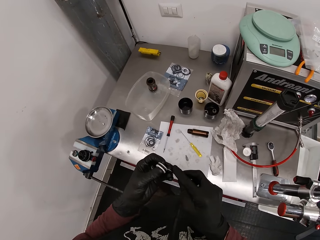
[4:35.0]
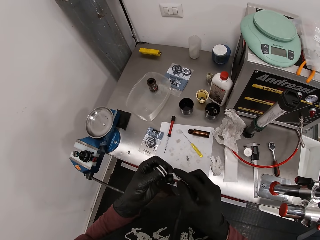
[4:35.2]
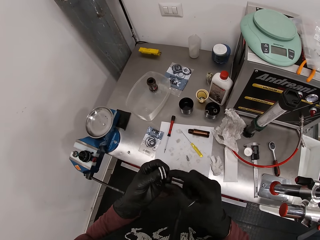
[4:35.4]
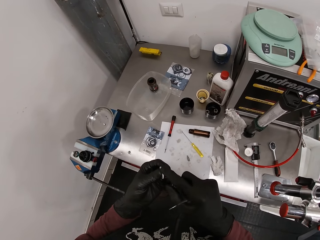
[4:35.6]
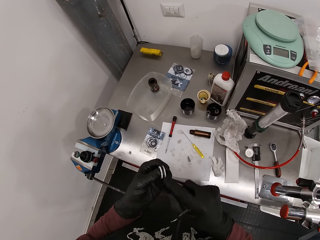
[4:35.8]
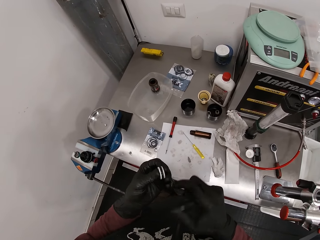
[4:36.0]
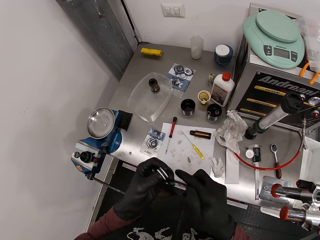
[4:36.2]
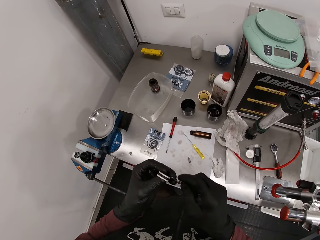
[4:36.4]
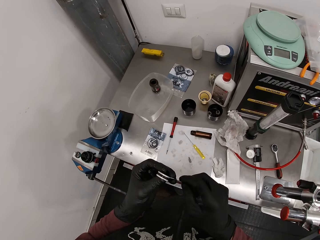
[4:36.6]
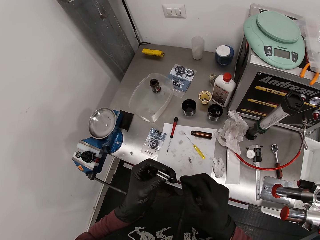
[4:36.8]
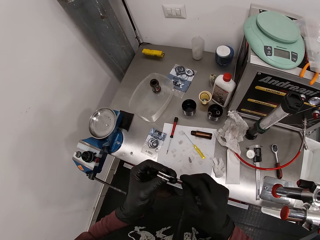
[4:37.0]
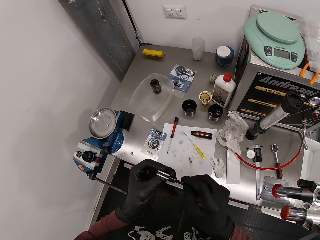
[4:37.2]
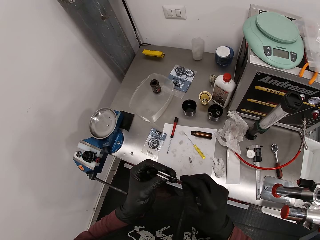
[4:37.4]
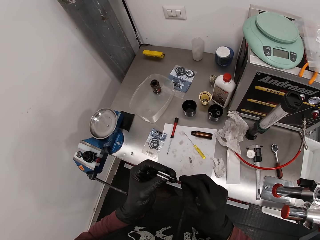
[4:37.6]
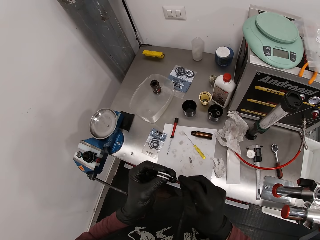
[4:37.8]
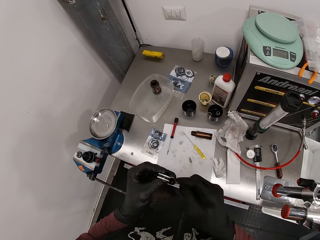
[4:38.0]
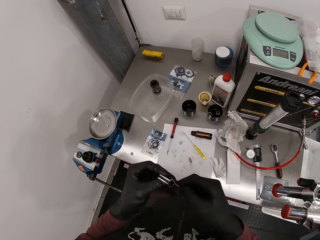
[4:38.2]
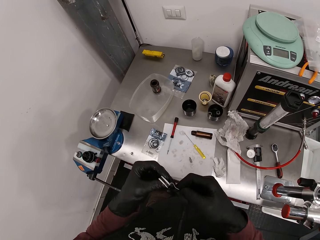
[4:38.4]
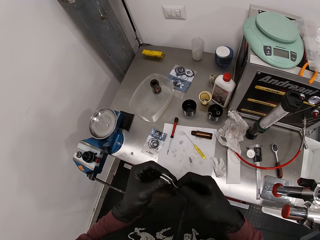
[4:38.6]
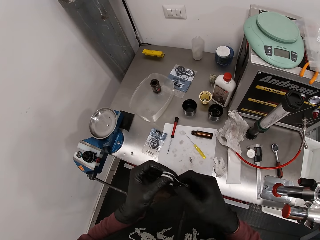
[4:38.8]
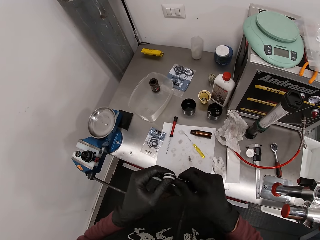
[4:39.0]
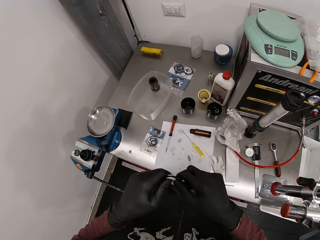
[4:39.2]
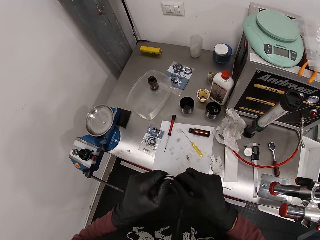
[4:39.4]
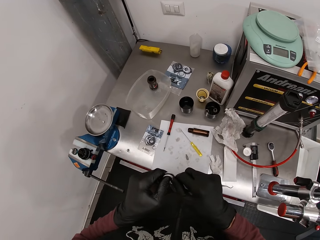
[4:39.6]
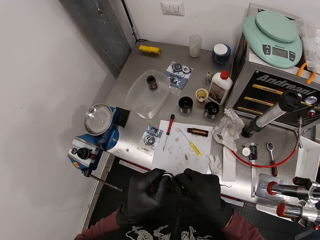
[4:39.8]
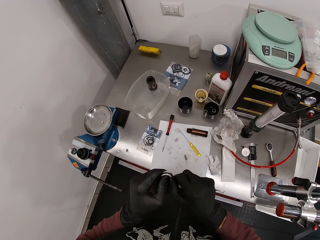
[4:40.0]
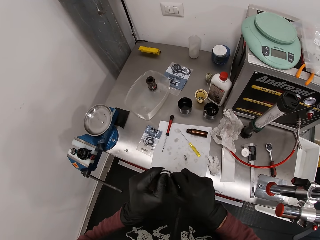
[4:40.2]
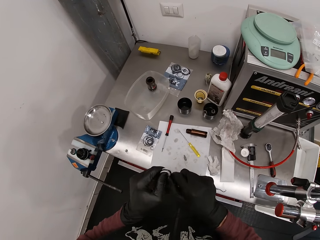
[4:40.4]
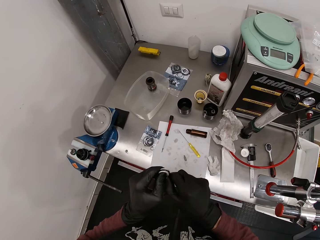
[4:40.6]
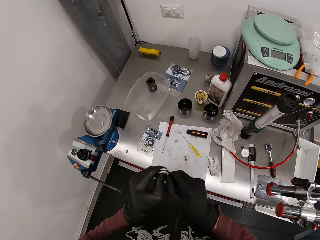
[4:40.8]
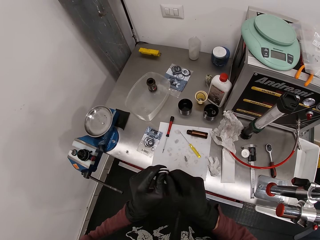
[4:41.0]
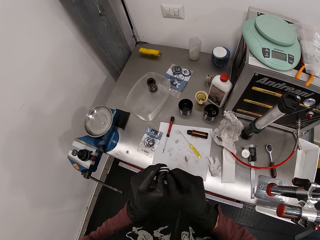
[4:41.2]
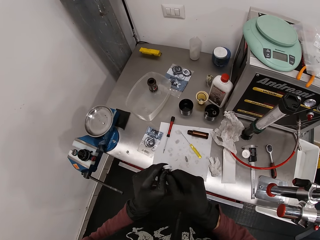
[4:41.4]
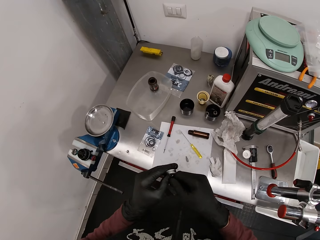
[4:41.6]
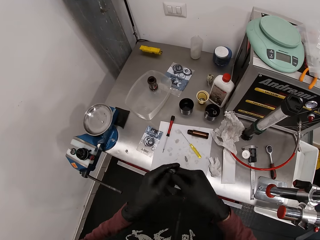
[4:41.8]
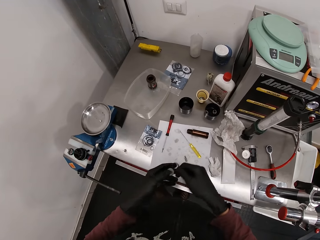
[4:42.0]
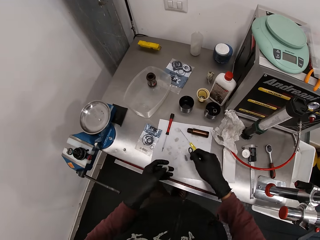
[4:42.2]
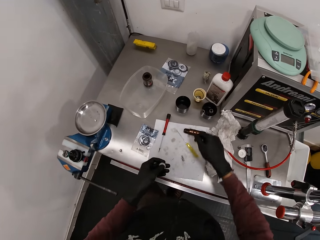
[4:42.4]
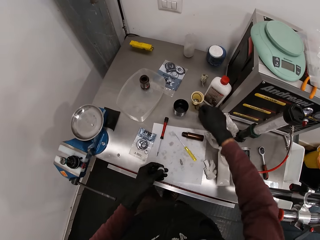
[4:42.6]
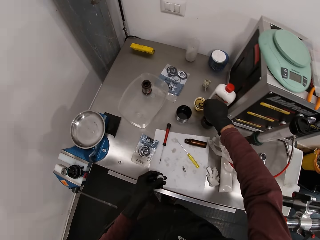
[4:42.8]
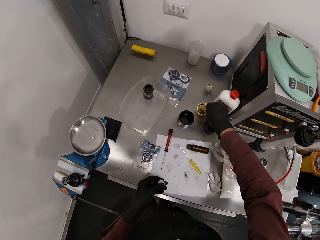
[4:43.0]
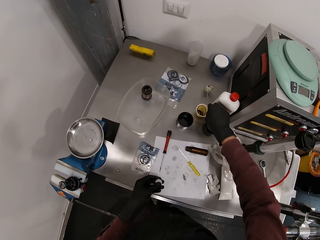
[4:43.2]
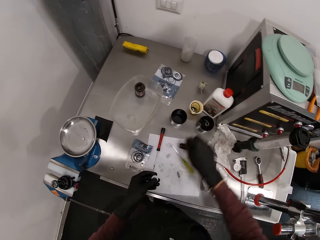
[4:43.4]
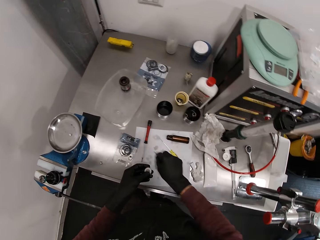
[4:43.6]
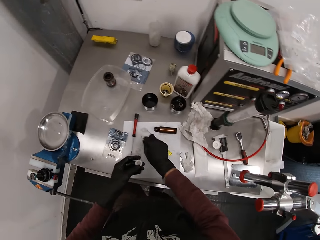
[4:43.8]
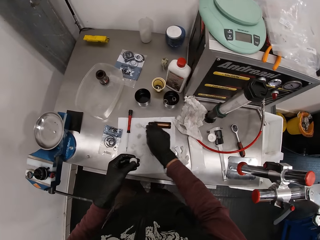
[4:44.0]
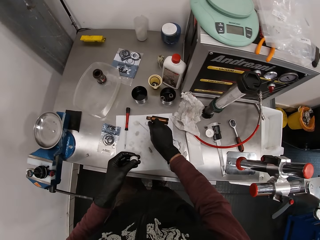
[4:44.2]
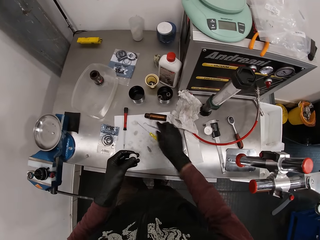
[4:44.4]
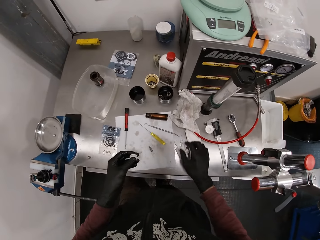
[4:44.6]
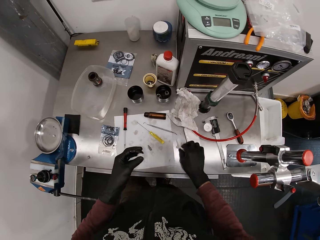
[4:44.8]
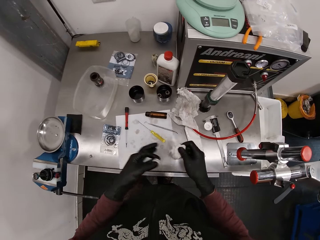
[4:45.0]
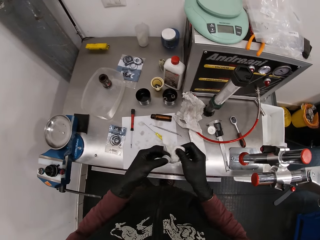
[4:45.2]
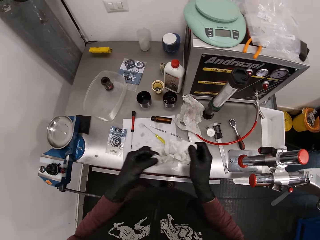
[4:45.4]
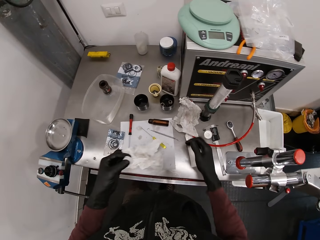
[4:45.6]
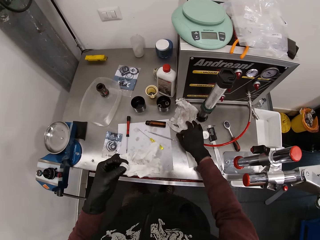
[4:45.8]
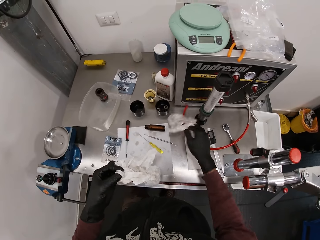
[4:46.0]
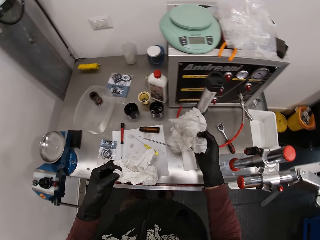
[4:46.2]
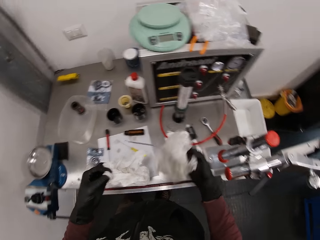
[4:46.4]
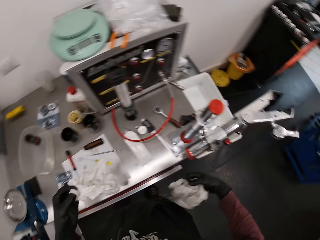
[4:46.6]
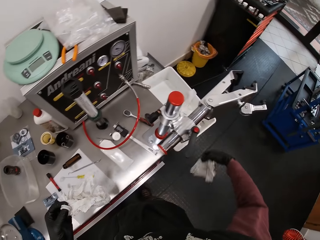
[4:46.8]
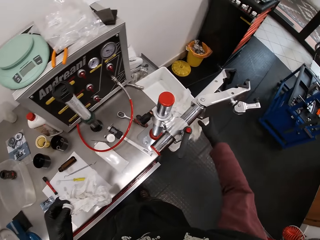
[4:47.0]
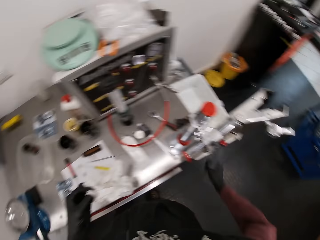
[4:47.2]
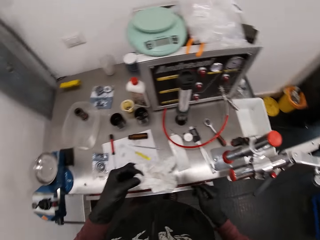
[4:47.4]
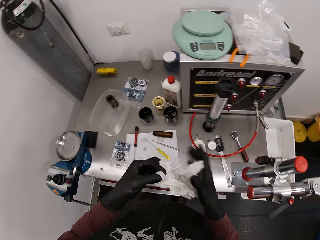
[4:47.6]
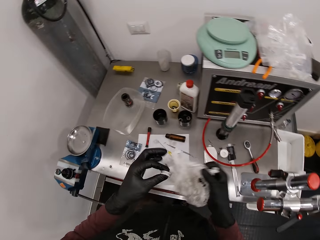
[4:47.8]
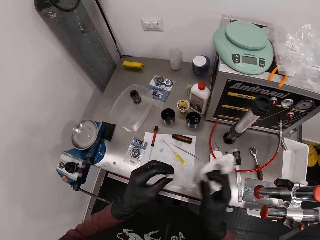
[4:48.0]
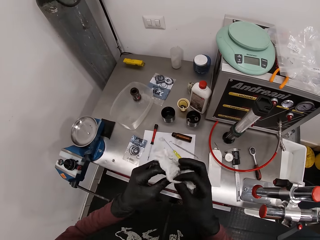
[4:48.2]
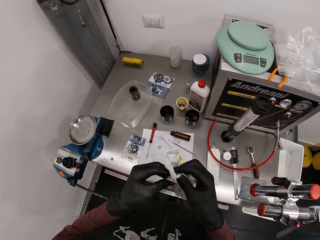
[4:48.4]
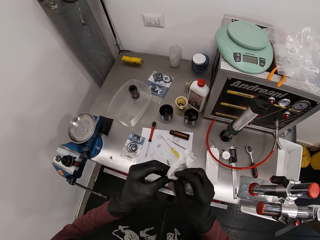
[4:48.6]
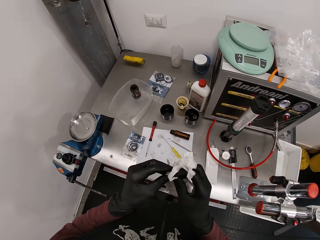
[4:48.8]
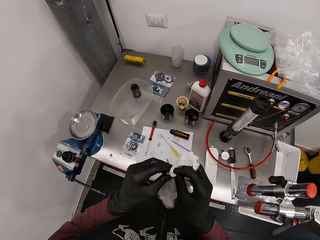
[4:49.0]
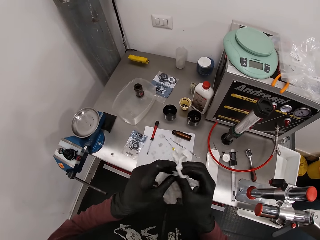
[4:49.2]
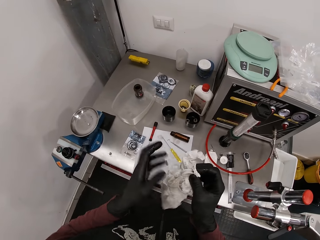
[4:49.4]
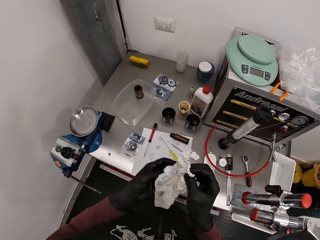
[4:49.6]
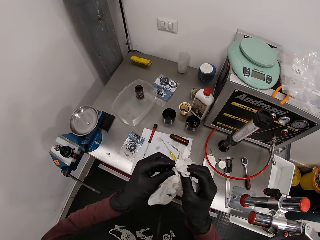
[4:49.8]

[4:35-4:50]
The camera wearer removes a rubber seal from the lid of the metal rod with the seal picker in his right hand. He drops the rubber seal on the paper on the countertop with his right hand. He drops the rubber seal in the container on the countertop with his right hand. He drops the seal picker in his right hand on the paper on the countertop. He picks the tissue paper from the countertop with his right hand. He puts the screw on the table. He transfers the tissue from his right hand to his left hand. He takes a tissue from the table with his right hand. He throws the tissue beside the table with his right hand. He puts the papers down. He takes the tissue from his left hand with his right hand. He cleans the rubber nut with the tissue in his right hand.

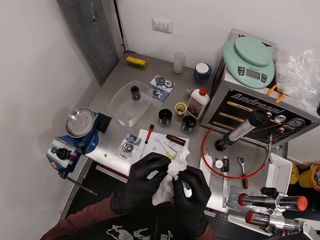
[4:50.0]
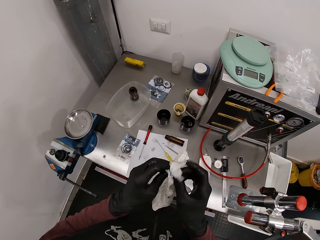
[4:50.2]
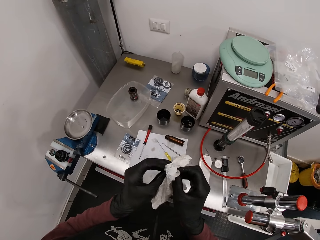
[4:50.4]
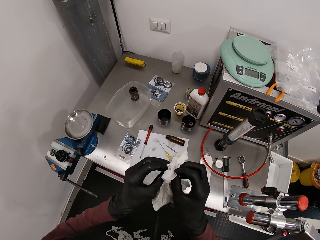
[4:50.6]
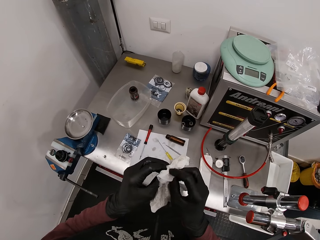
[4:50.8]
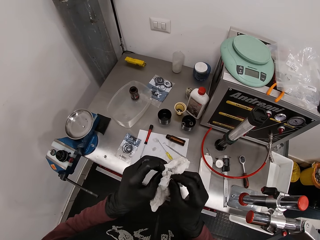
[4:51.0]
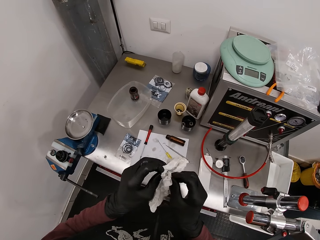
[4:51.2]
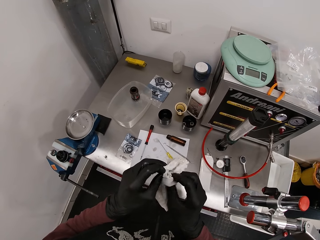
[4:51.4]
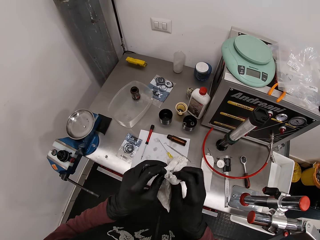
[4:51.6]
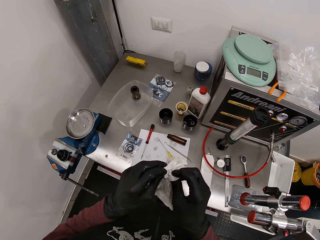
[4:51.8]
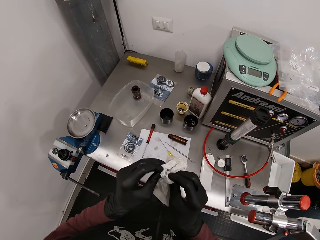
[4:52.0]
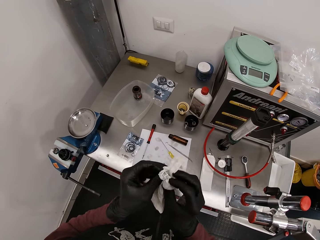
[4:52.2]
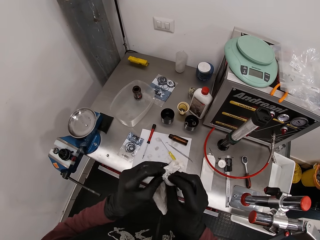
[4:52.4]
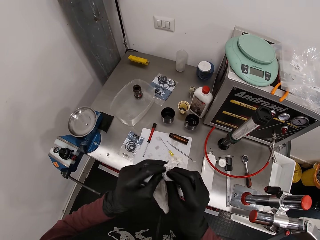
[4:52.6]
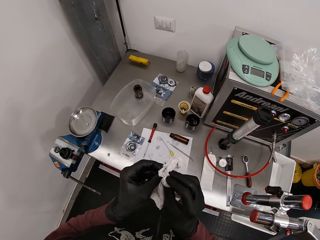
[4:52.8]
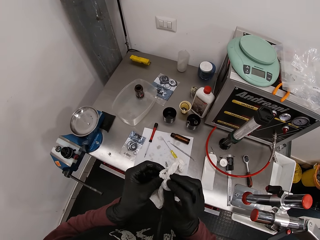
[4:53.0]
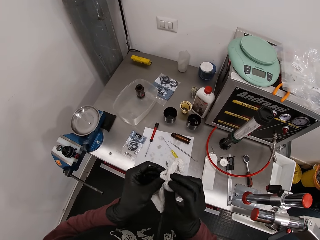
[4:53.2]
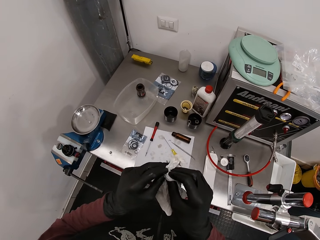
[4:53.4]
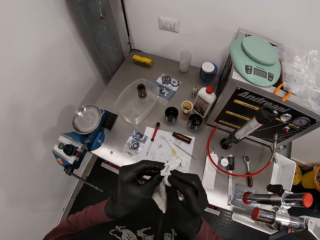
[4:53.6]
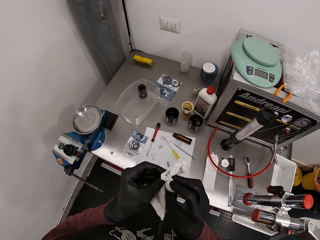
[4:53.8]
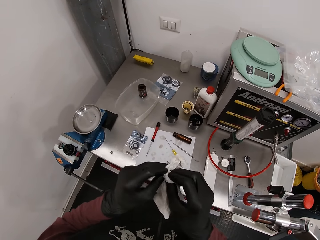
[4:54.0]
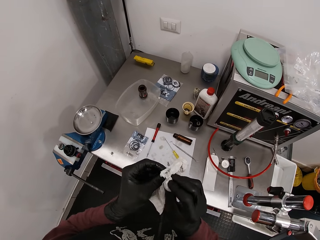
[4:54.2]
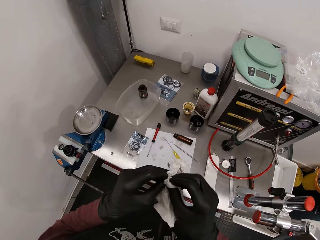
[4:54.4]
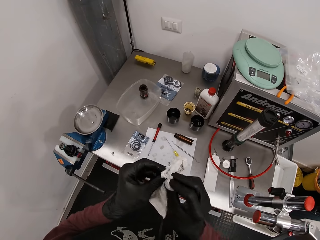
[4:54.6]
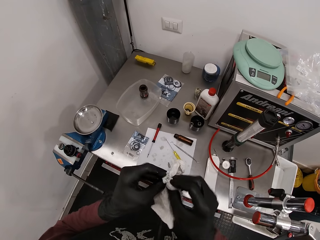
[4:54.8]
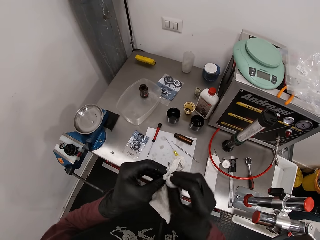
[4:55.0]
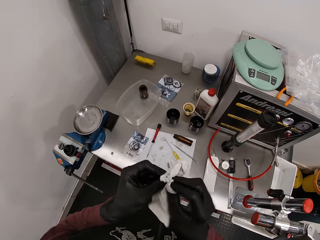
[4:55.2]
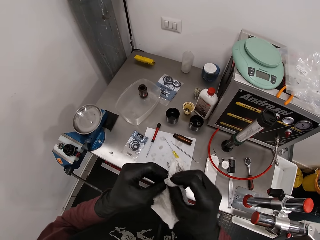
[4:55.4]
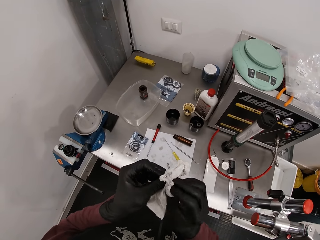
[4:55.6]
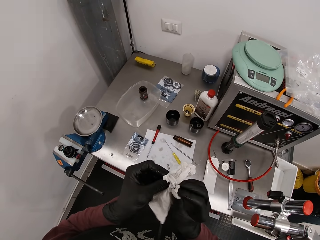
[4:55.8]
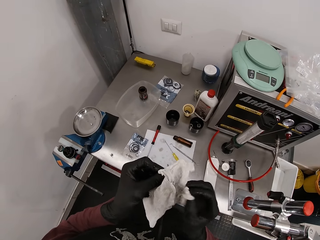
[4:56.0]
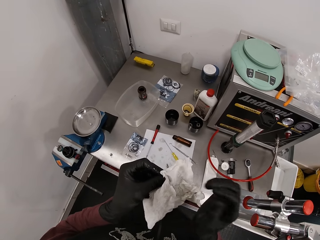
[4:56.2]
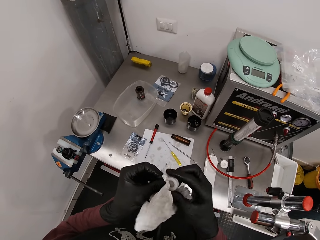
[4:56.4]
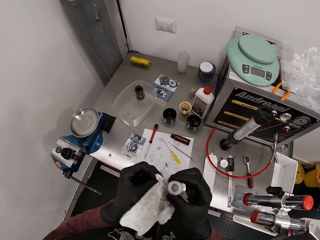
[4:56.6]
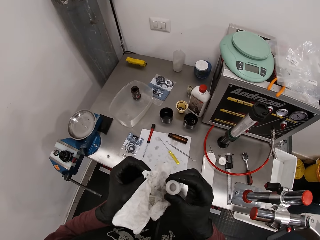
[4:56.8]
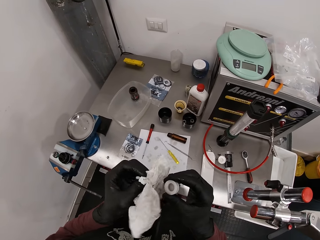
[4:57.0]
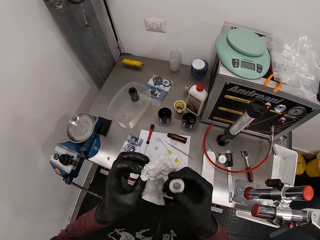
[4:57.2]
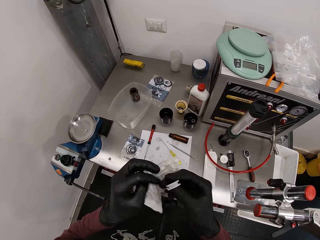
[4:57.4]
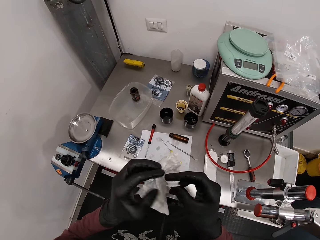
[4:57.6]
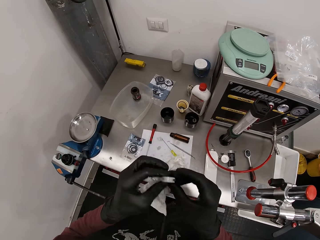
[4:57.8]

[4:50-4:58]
The camera wearer holds the tissue with both hands. He cleans the rubber nut with the tissue in both hands. He holds the rubber nut with his right hand.
